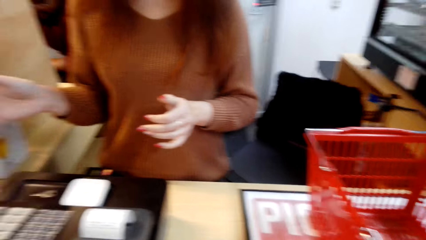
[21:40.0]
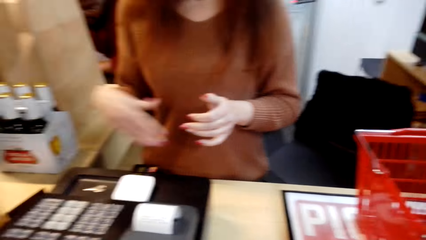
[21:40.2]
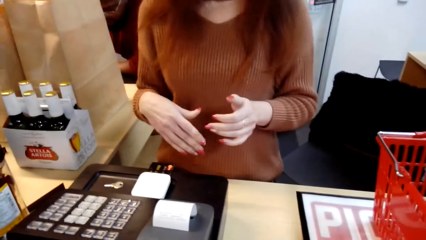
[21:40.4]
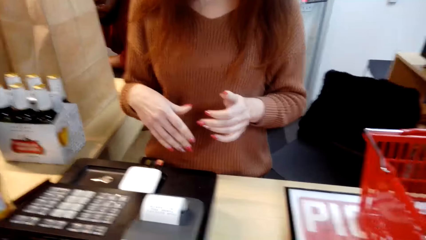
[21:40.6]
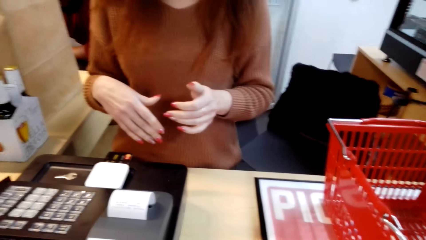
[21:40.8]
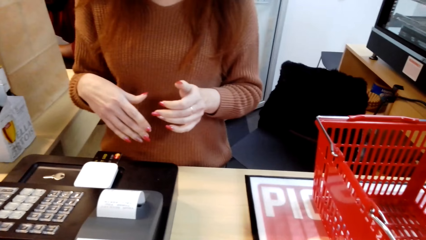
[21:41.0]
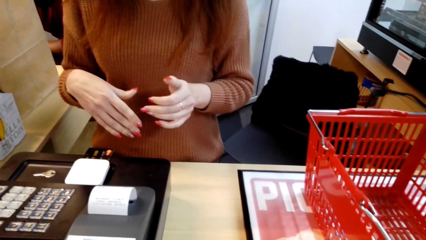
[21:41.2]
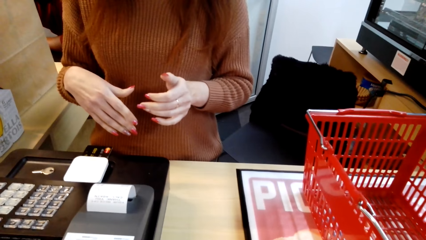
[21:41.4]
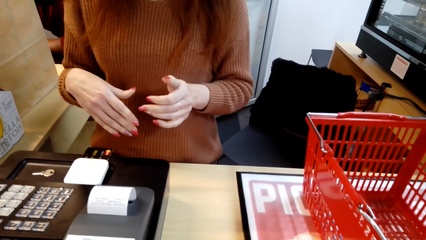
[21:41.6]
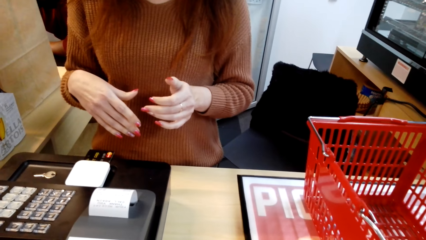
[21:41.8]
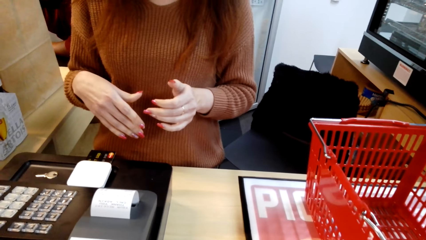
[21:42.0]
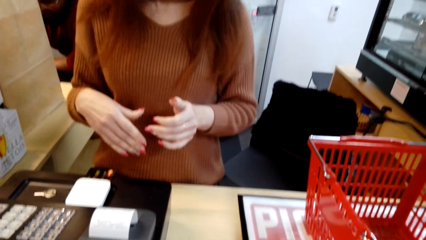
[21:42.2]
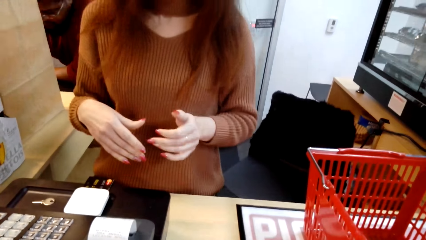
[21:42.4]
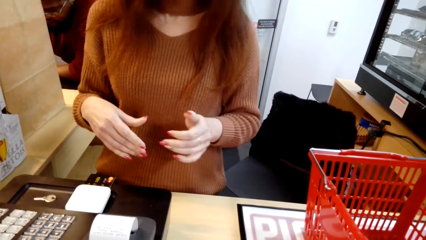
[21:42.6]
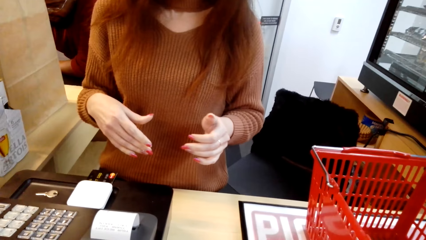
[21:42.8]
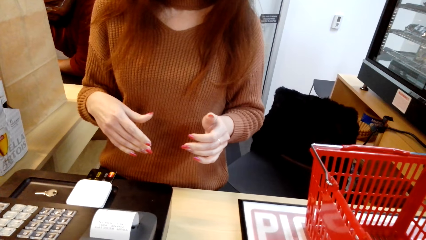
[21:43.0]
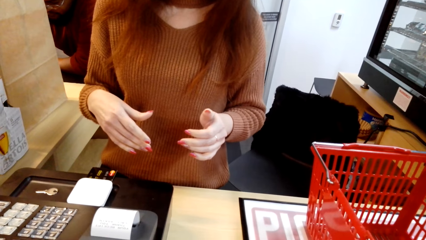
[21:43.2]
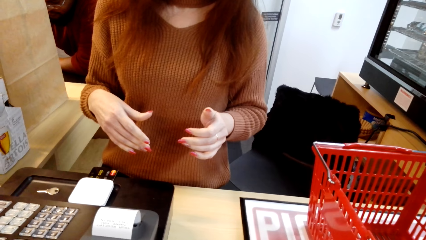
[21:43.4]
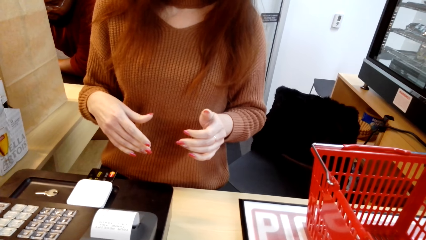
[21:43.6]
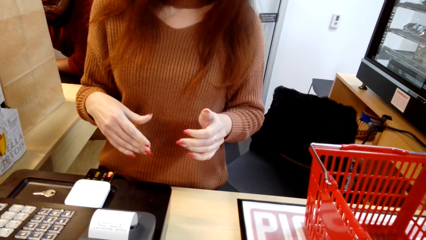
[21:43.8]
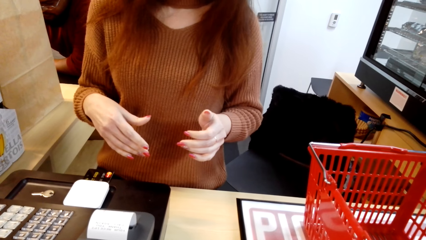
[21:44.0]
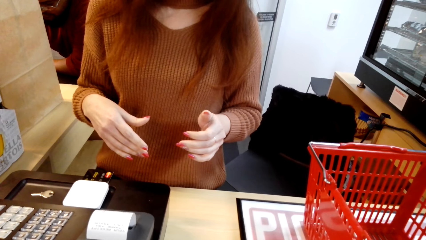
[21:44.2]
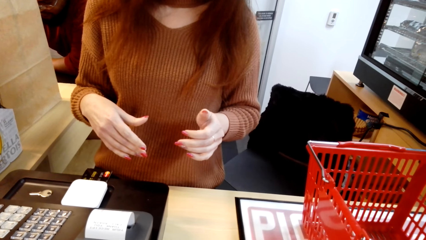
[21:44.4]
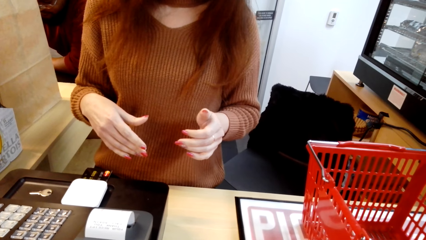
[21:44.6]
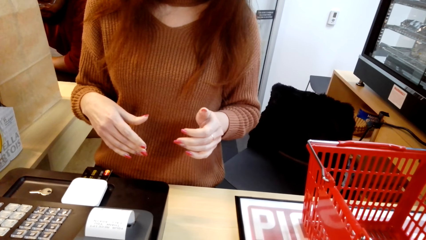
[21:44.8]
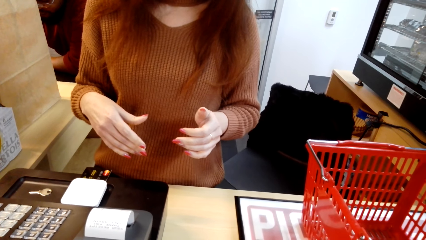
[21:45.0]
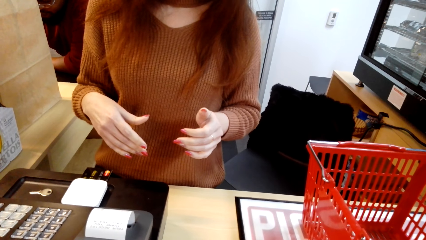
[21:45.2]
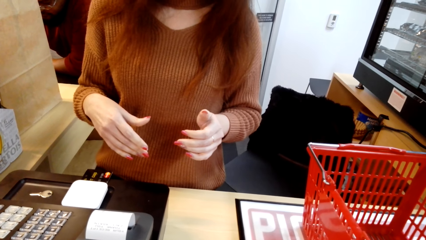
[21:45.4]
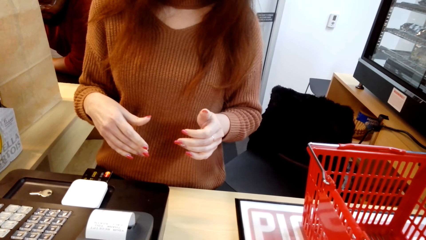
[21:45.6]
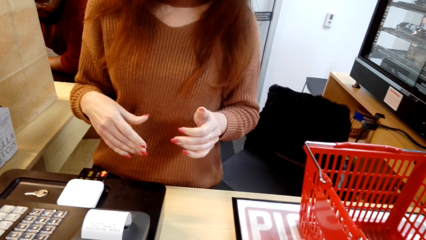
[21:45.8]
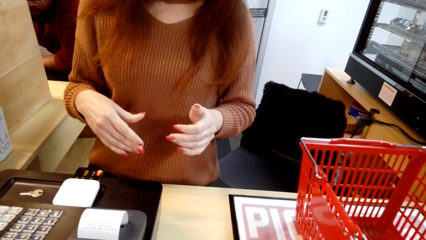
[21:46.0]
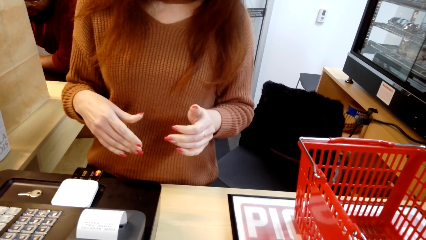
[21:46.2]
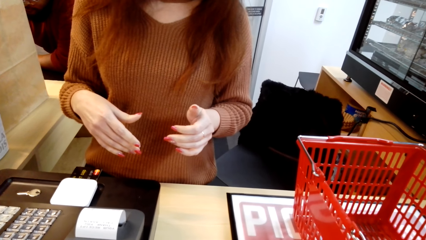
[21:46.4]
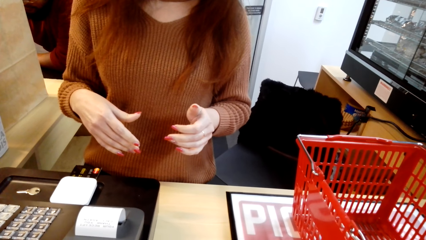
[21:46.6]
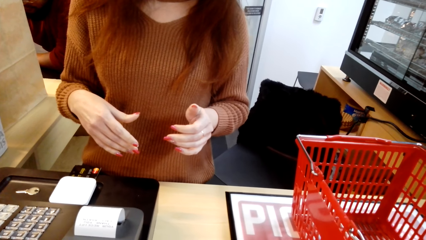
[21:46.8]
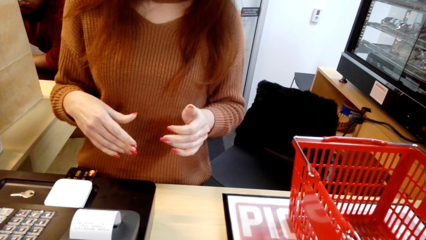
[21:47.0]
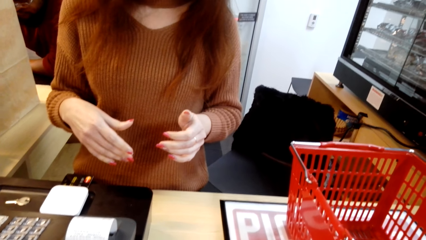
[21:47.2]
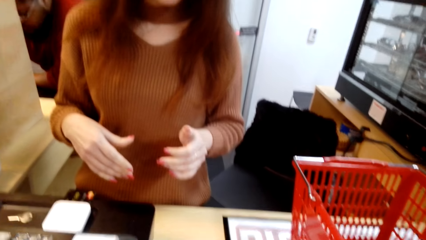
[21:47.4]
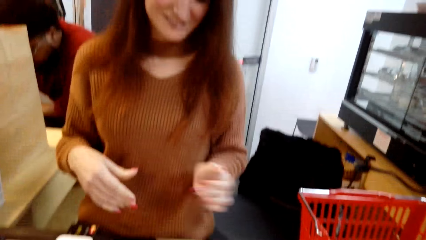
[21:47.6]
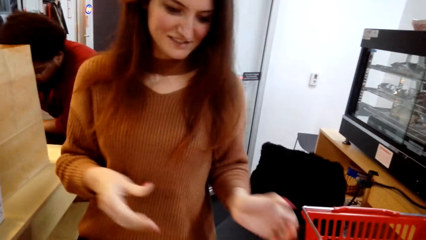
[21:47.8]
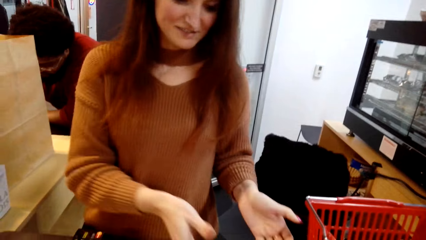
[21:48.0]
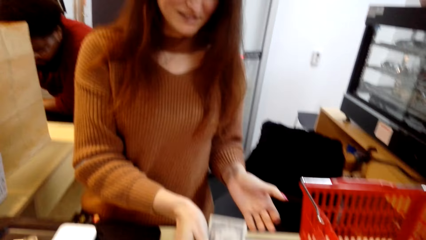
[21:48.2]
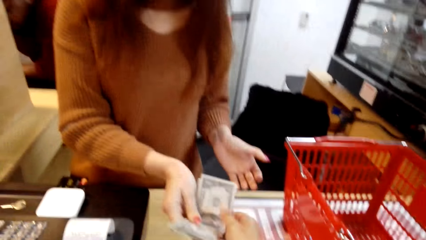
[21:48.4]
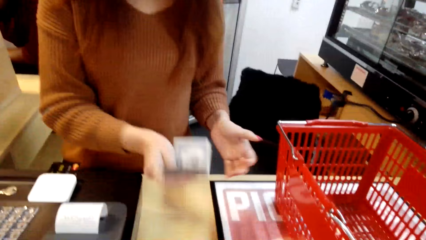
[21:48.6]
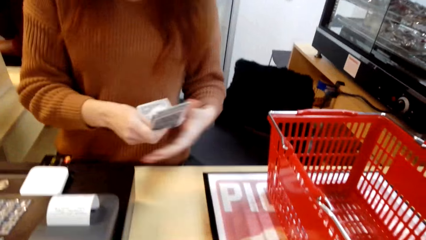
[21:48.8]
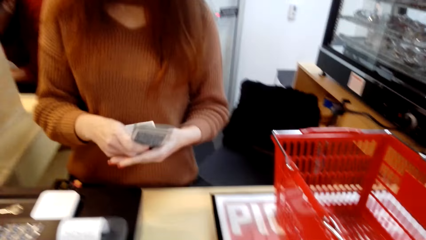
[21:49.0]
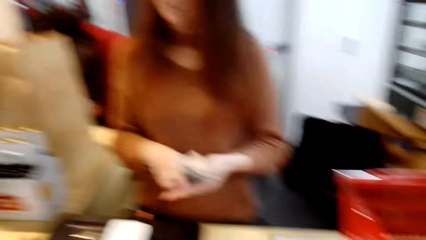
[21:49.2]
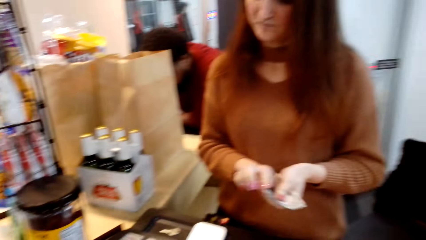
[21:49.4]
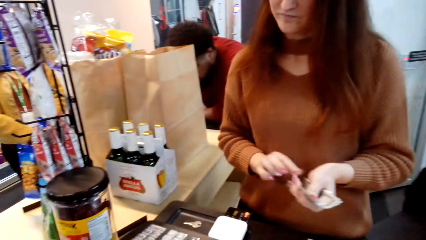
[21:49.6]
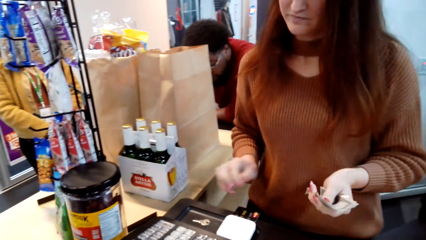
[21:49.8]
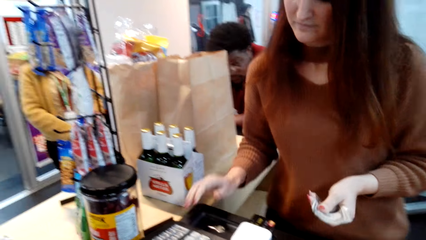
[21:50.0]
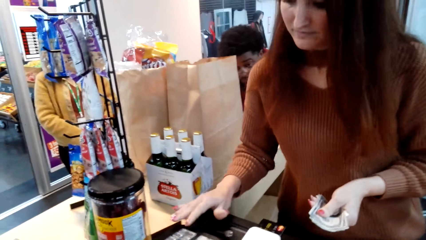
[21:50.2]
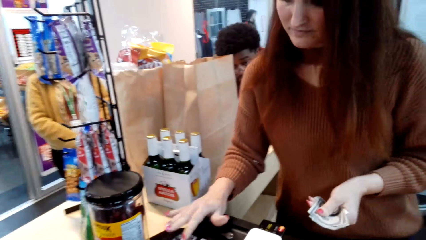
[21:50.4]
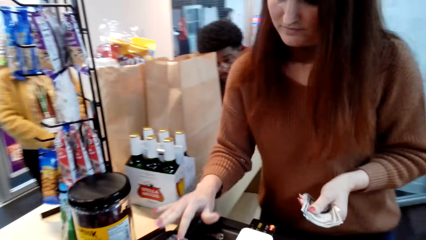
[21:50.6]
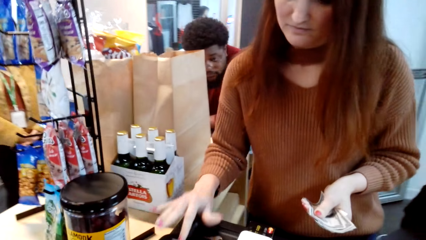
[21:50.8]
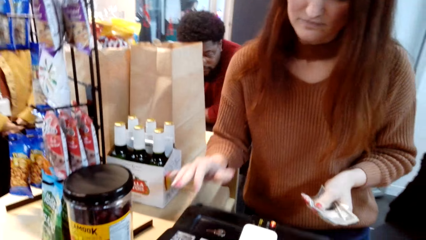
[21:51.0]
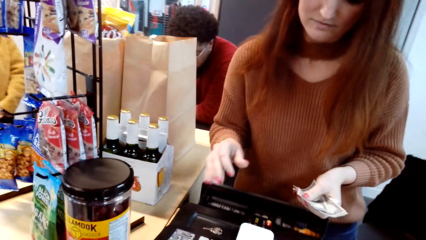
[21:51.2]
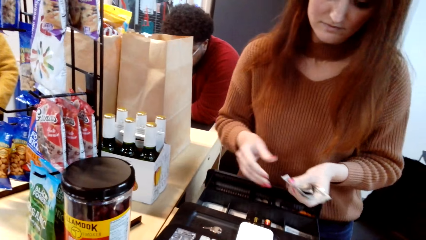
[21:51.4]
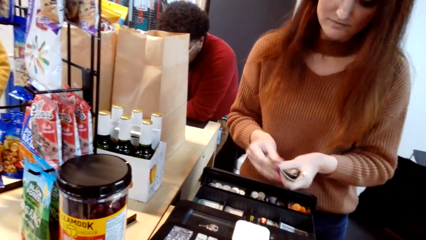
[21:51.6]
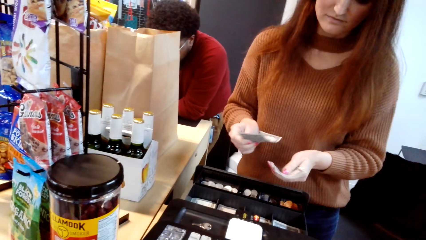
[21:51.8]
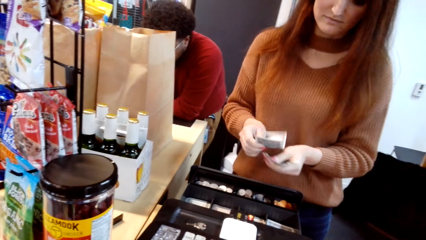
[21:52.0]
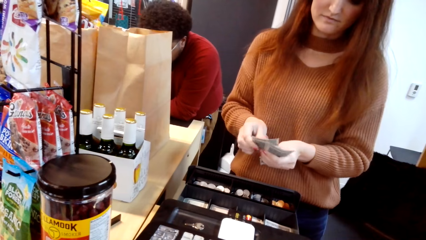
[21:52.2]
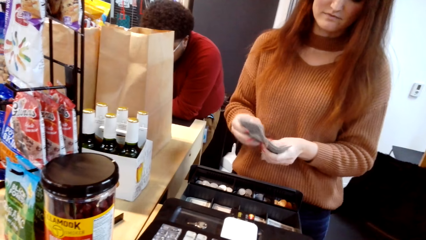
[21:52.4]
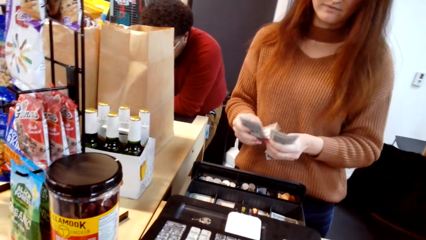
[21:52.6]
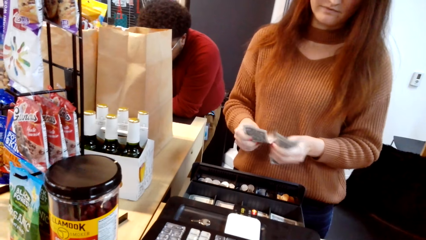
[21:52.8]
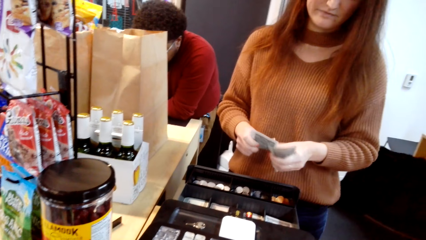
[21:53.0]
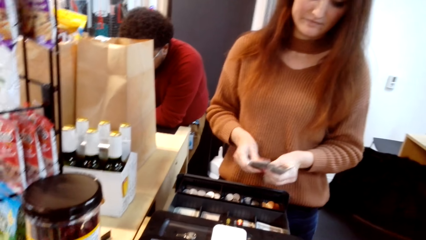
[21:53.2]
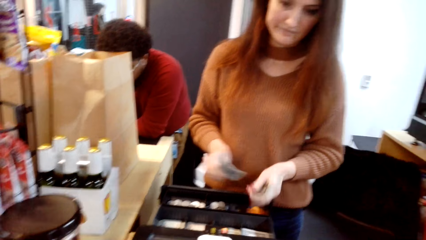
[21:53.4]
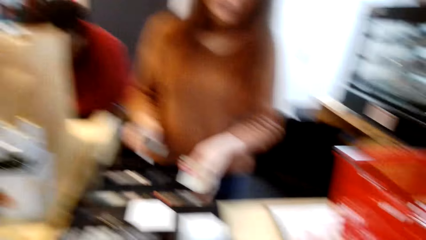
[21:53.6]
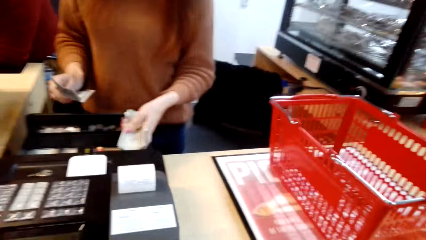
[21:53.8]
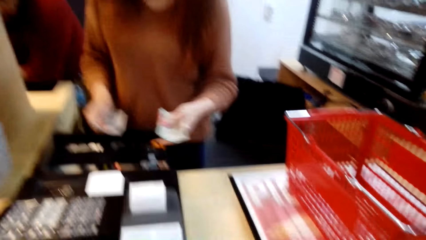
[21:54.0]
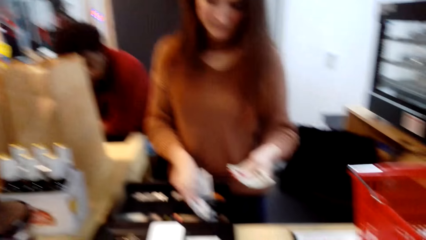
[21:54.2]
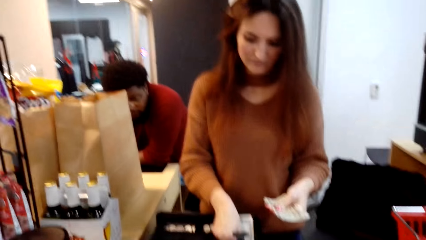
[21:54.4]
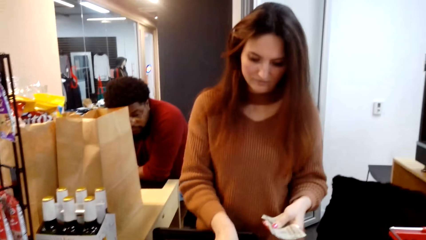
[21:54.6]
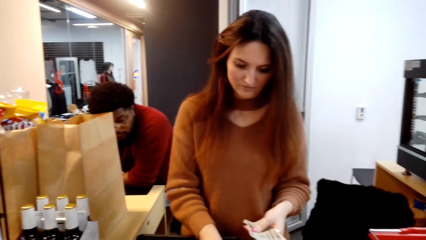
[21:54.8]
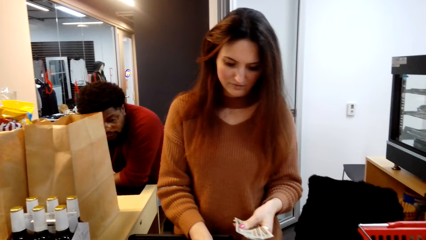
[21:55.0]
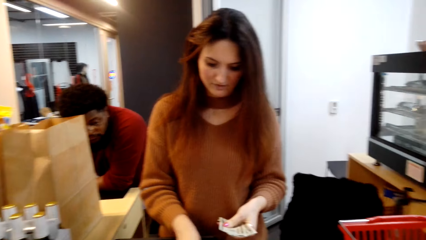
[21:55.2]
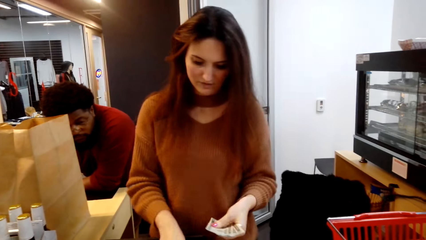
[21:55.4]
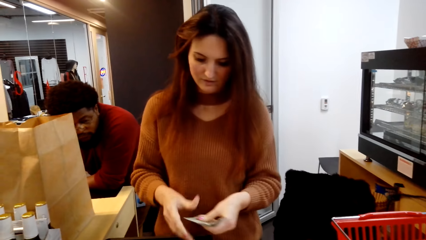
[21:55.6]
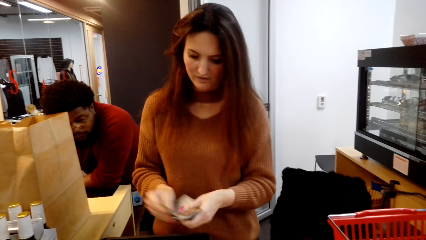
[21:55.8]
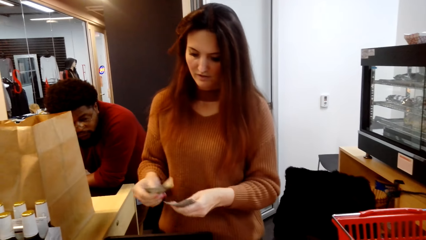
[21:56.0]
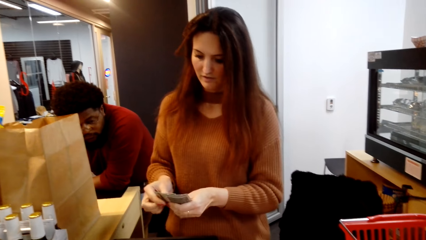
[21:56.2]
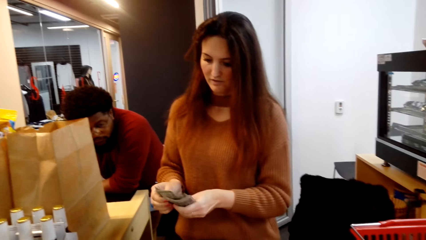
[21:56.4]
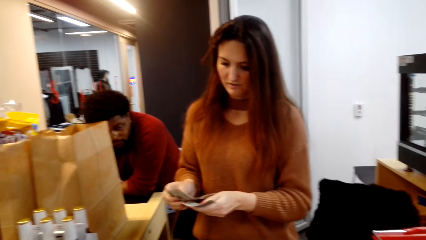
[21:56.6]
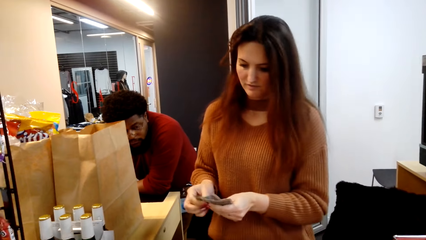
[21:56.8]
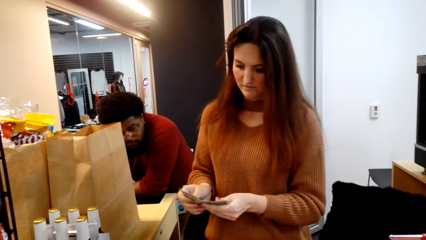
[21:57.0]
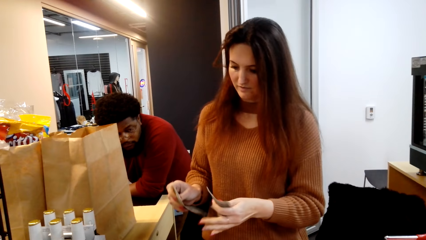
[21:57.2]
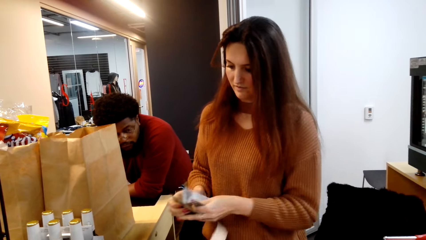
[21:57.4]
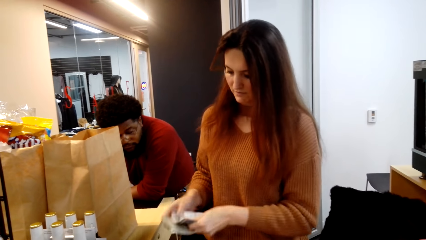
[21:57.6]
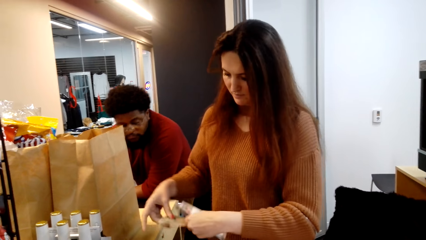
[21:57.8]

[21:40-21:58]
The camera wearer gives money to the person. The person puts money in the cashier machine, opens the cashier and takes the money.
